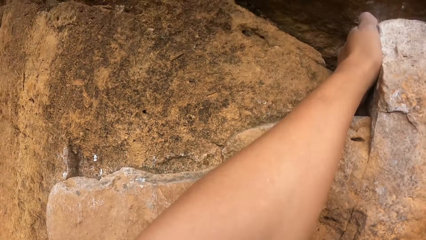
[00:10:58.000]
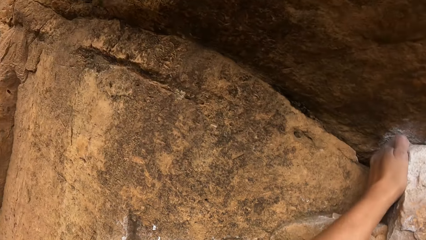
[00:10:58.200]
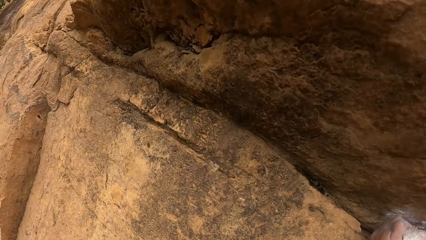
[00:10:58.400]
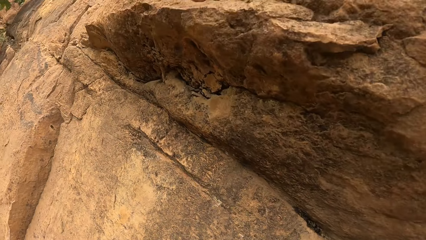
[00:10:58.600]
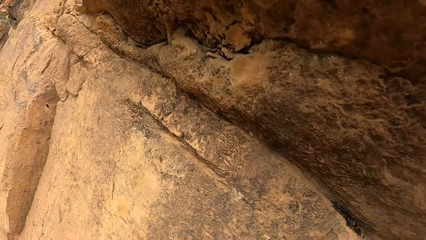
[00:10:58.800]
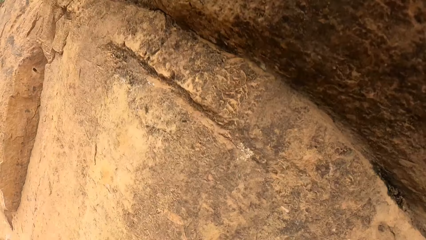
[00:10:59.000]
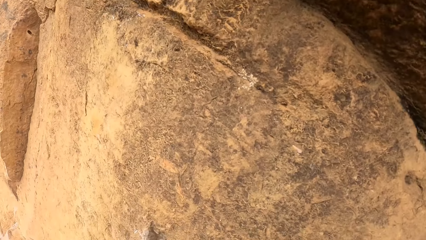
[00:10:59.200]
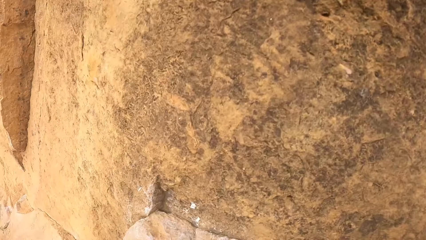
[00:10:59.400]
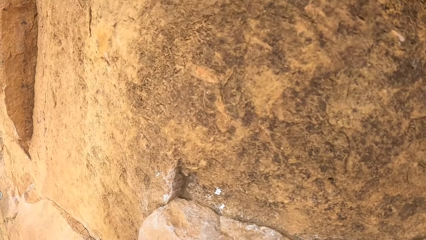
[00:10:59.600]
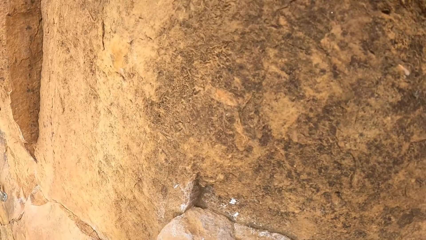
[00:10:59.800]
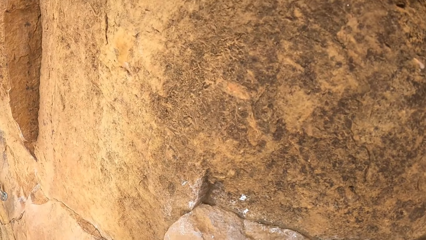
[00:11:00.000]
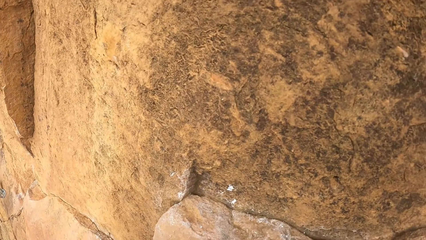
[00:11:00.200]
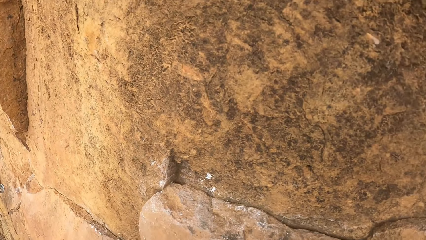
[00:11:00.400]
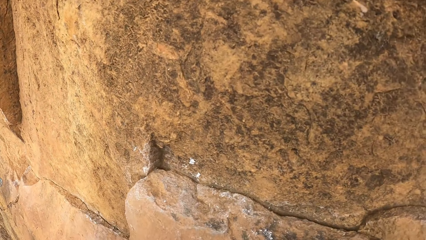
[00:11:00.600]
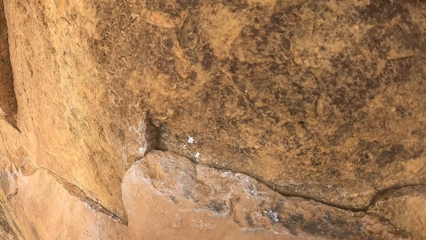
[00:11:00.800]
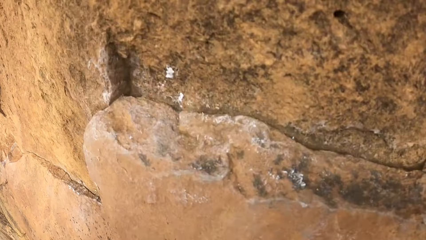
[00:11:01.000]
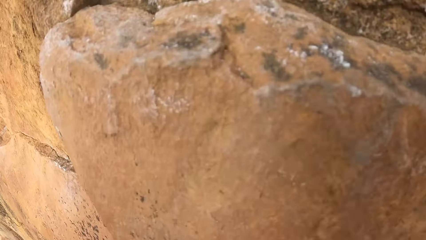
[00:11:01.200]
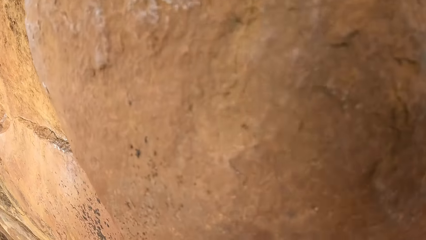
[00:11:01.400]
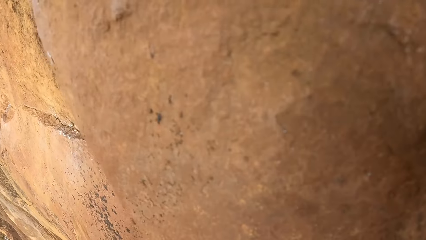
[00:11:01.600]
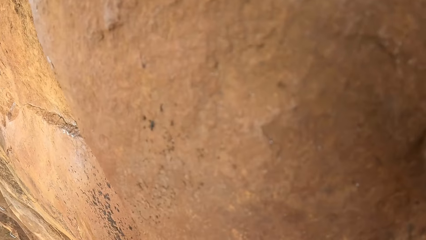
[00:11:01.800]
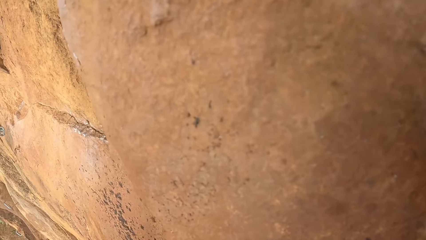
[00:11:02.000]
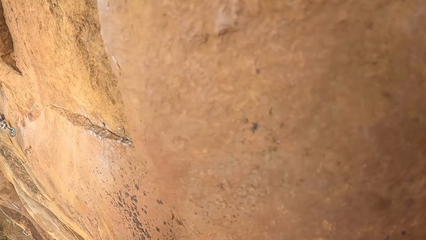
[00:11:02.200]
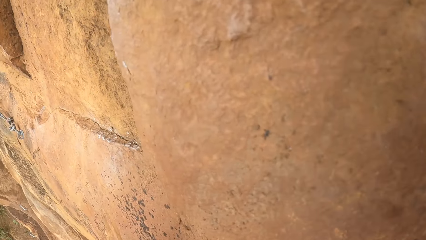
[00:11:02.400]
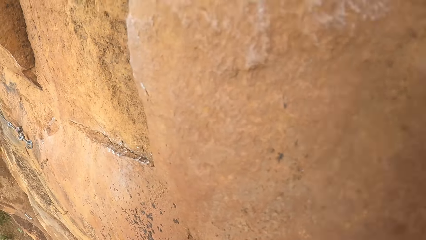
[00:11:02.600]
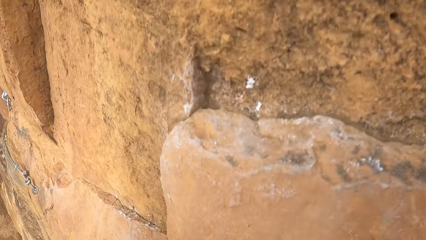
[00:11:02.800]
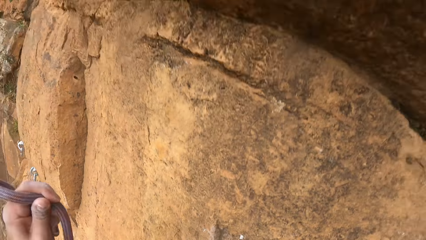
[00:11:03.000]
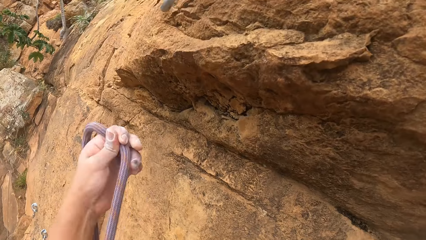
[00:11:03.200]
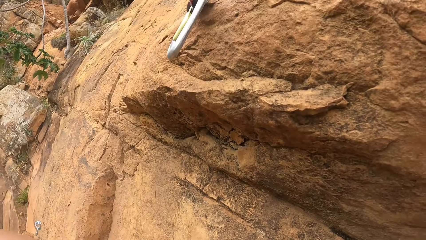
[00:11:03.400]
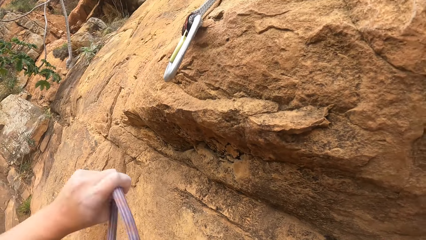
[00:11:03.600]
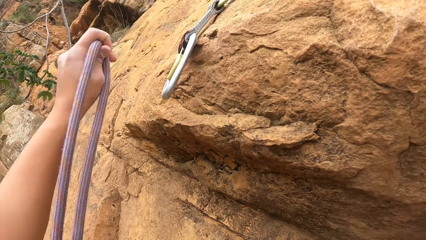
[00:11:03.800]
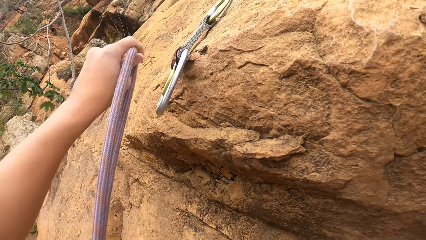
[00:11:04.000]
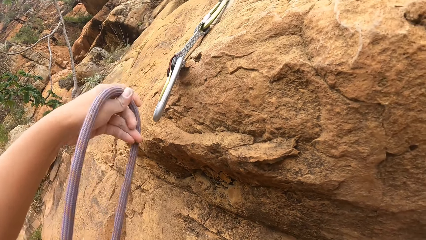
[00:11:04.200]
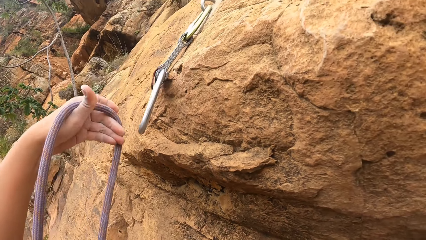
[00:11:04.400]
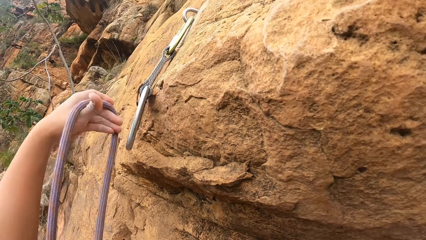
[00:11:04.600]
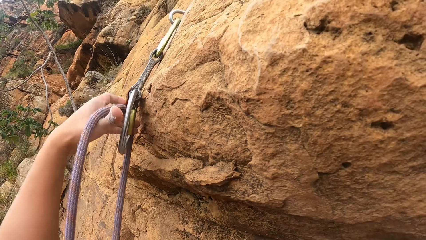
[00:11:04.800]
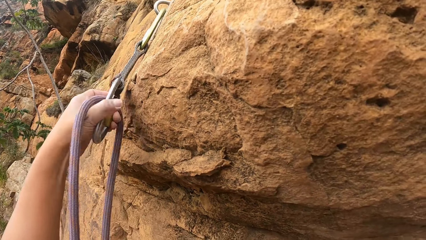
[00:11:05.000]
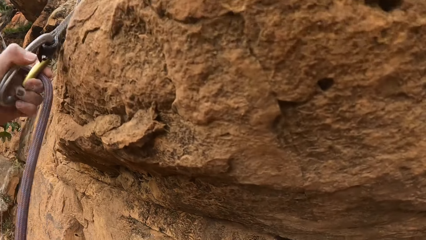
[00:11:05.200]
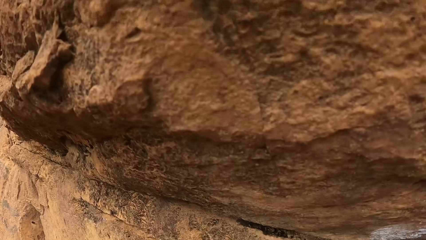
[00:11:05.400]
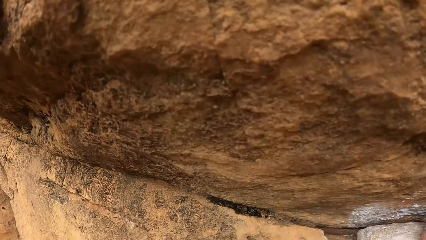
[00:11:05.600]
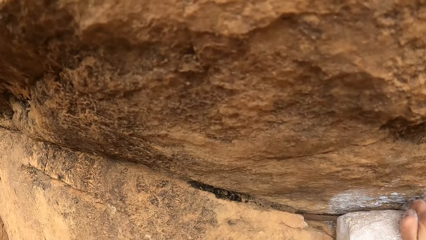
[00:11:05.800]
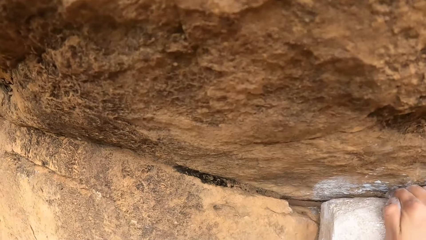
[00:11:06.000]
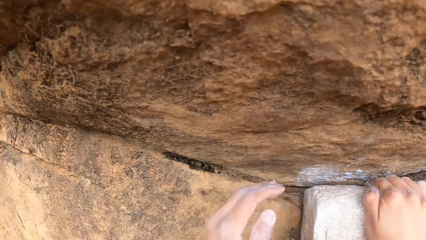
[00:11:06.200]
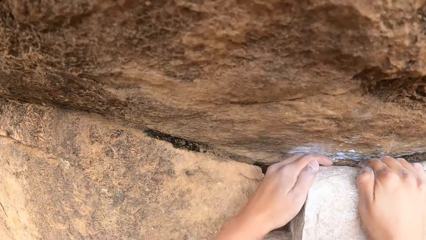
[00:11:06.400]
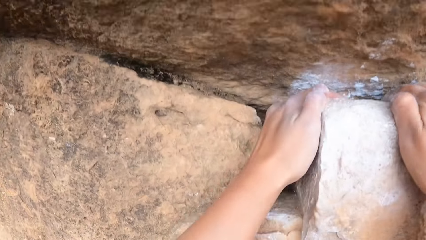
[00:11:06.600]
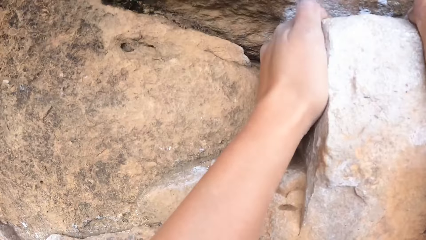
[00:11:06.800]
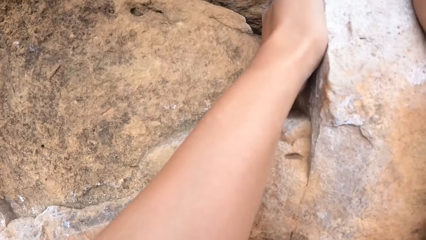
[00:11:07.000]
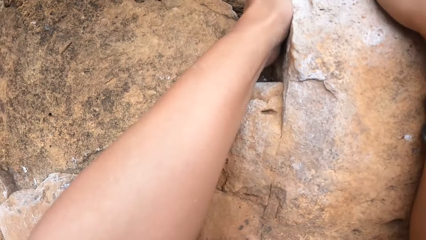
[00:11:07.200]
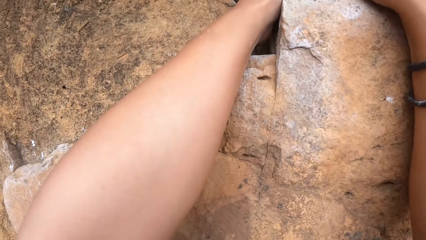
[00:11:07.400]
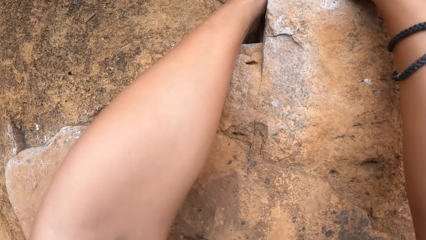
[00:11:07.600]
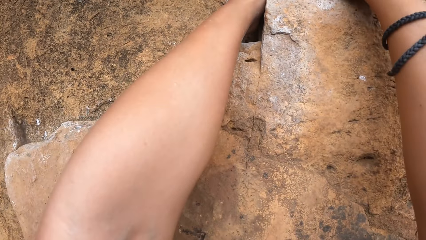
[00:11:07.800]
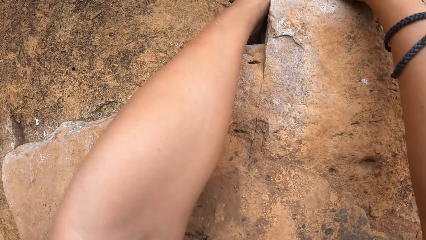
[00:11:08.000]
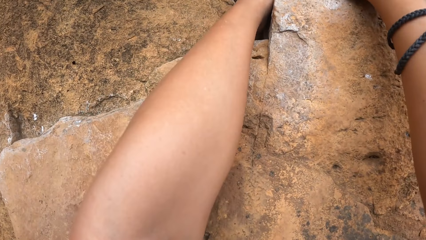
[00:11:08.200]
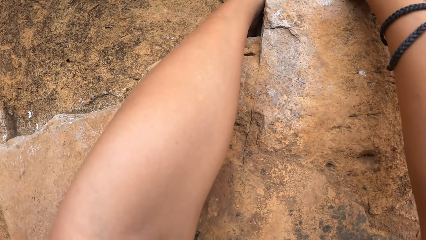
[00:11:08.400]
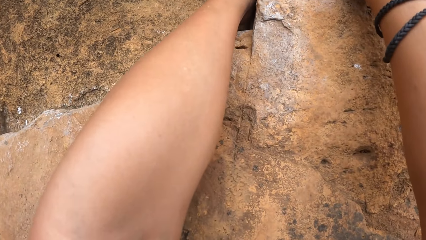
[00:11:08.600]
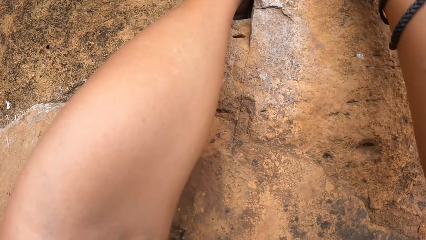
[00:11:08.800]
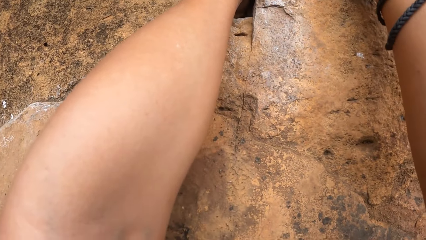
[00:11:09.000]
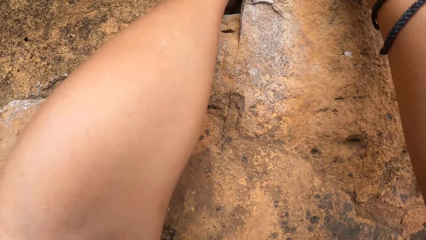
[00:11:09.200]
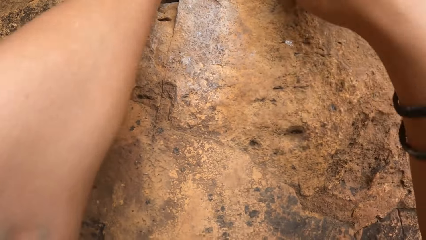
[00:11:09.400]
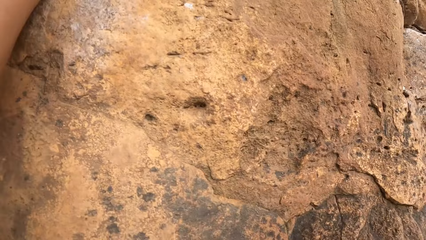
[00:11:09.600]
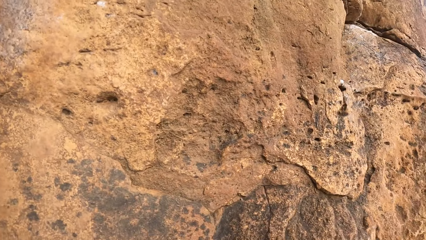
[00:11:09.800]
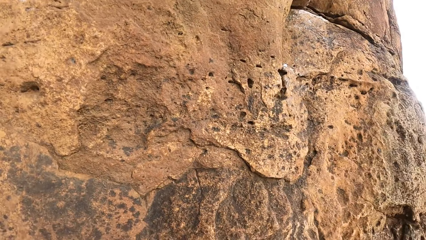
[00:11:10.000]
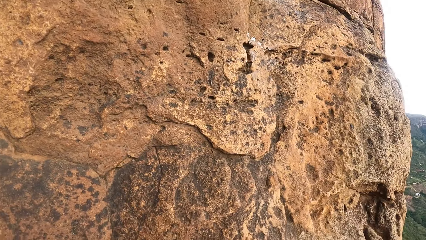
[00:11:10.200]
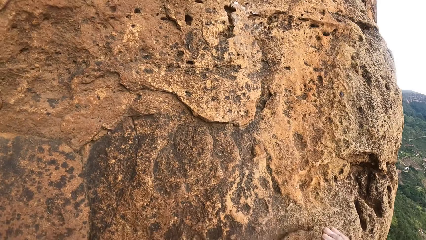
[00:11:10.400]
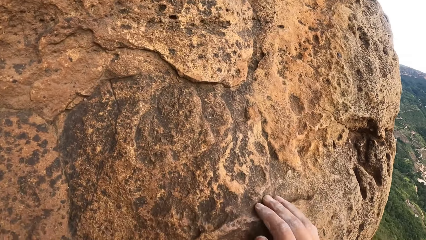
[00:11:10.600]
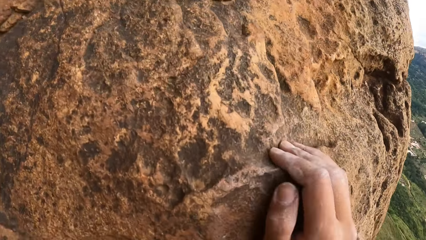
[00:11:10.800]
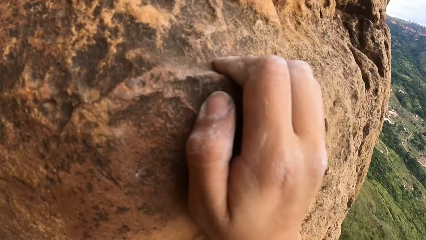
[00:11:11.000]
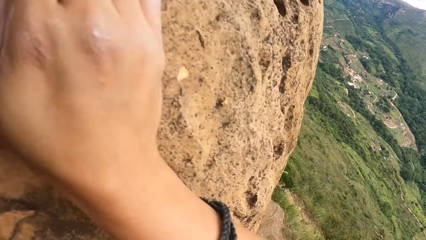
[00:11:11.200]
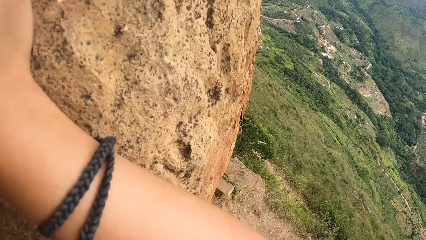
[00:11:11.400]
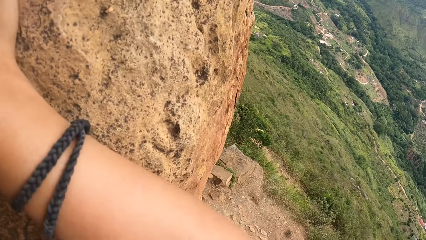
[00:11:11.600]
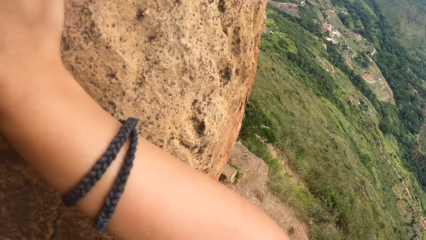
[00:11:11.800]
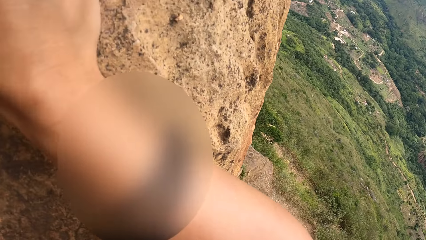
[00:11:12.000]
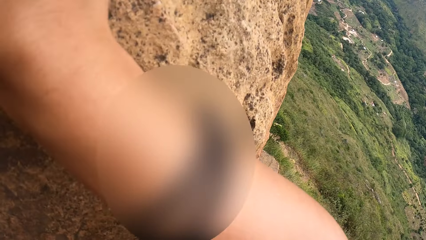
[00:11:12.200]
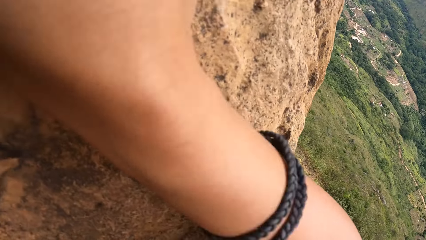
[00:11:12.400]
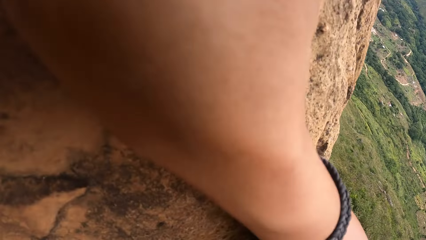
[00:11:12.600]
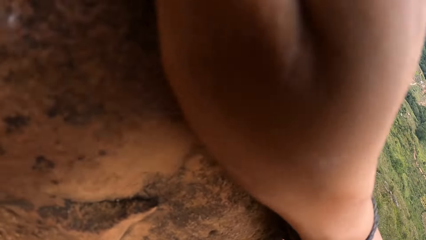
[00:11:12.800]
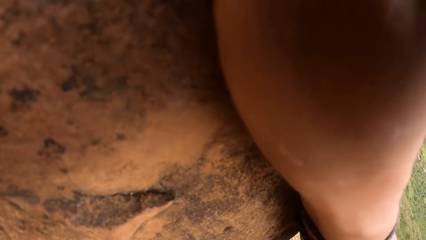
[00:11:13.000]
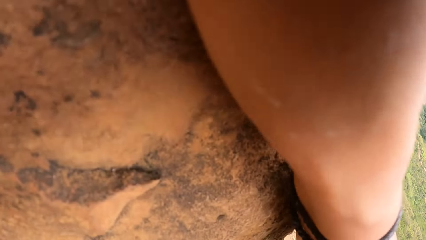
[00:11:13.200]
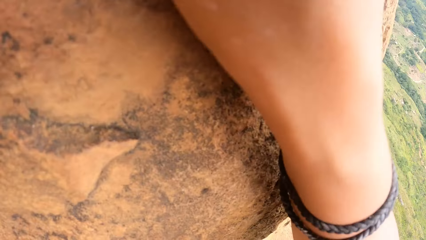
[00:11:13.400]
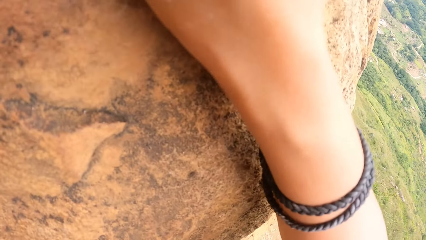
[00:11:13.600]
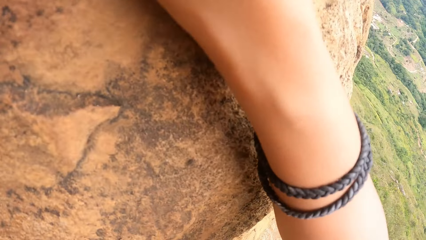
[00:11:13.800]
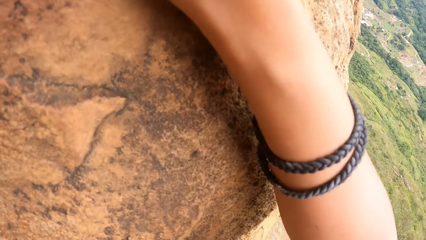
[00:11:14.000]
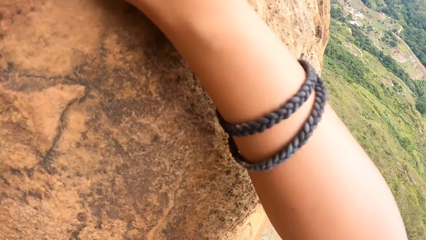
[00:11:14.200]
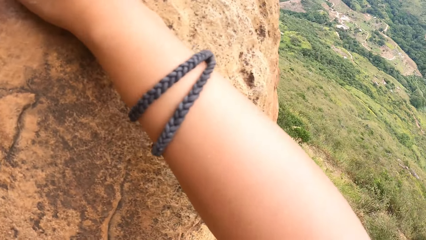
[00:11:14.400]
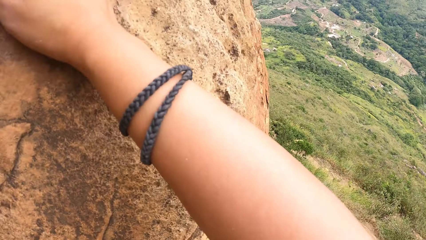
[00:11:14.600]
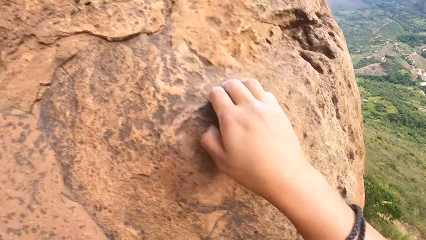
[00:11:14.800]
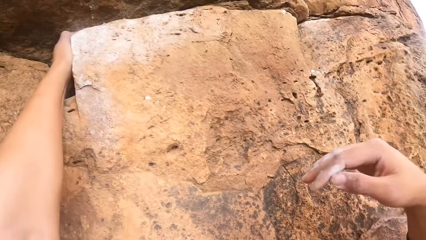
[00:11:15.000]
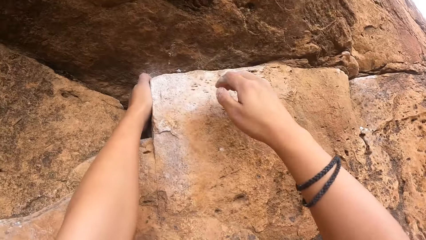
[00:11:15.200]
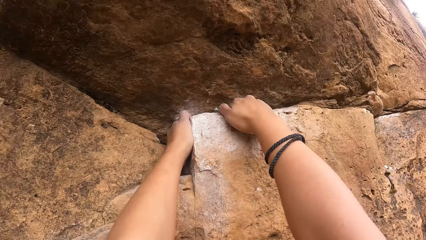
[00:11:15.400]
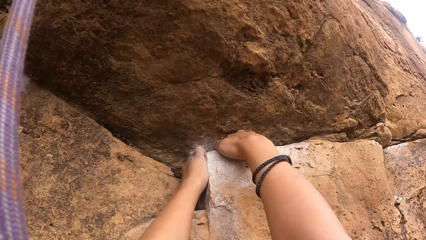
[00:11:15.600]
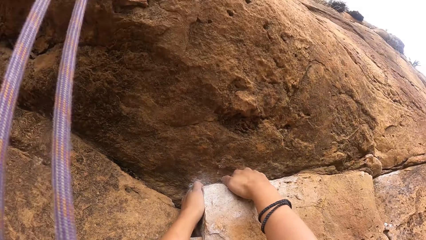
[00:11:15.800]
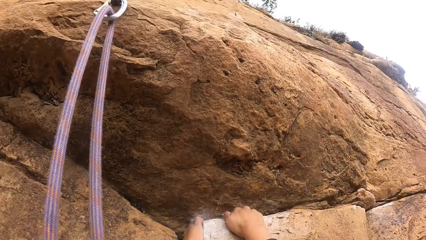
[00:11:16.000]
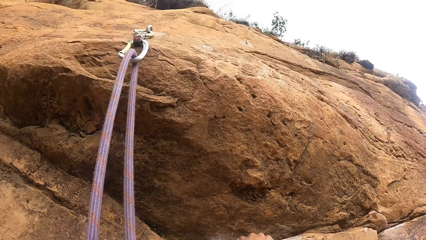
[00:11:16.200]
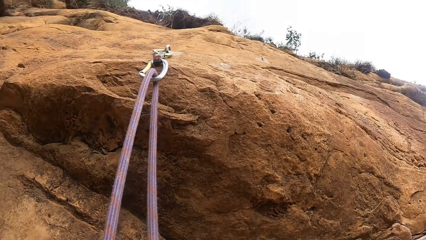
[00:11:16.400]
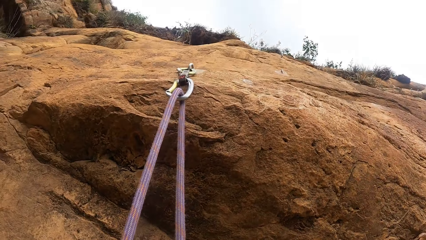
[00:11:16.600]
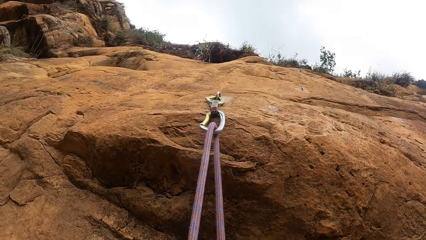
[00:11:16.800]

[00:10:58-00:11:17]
The camera wearer hooks the rope to the hook on the rock. He places his right hand on the rock.
